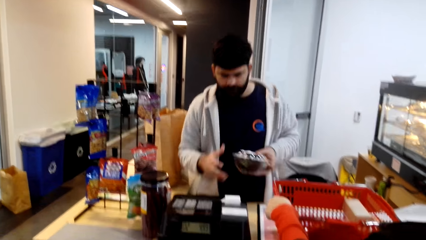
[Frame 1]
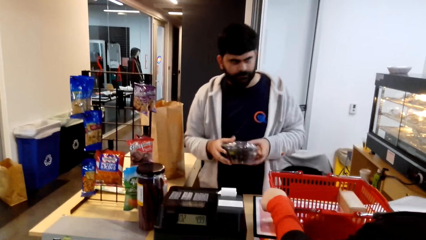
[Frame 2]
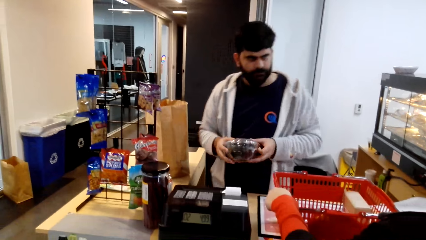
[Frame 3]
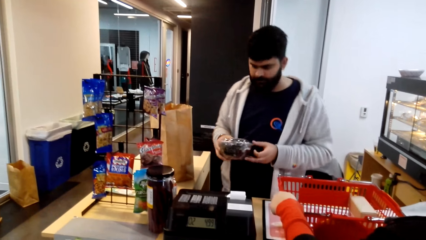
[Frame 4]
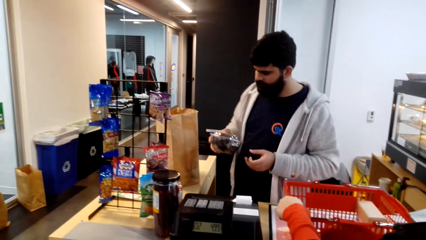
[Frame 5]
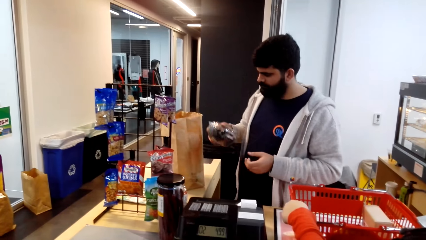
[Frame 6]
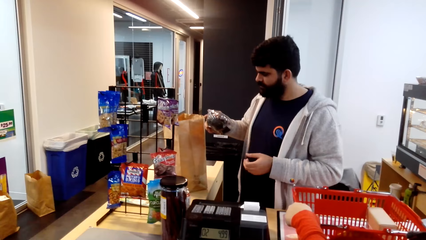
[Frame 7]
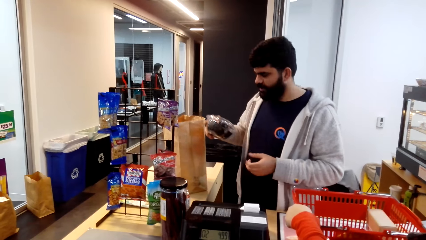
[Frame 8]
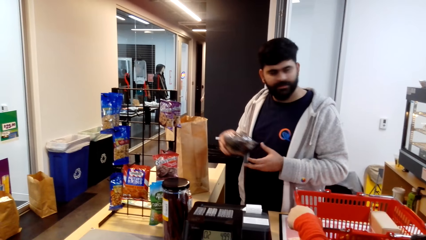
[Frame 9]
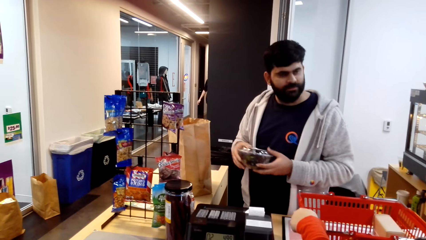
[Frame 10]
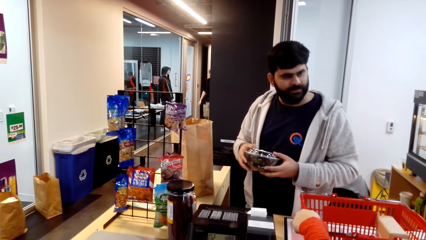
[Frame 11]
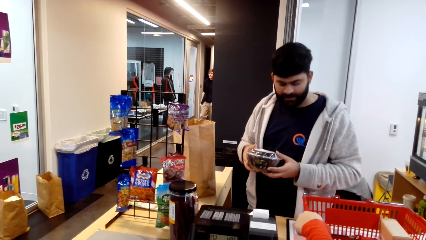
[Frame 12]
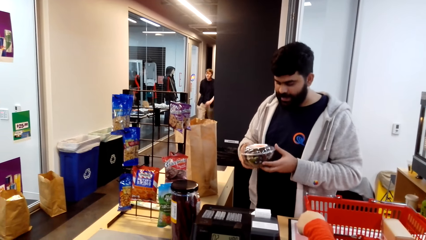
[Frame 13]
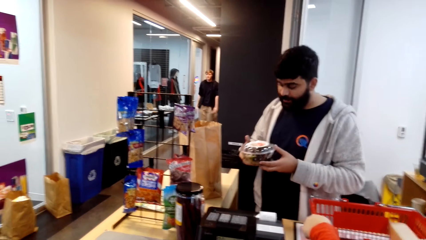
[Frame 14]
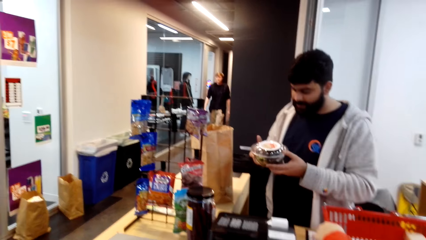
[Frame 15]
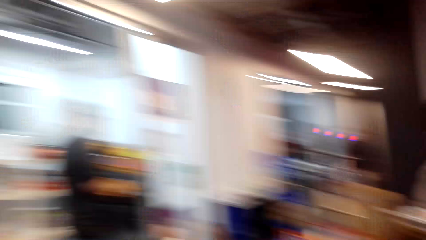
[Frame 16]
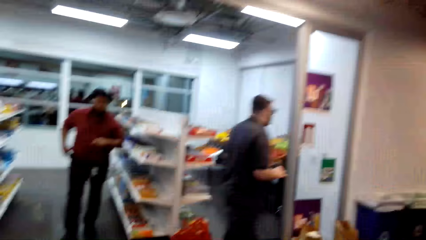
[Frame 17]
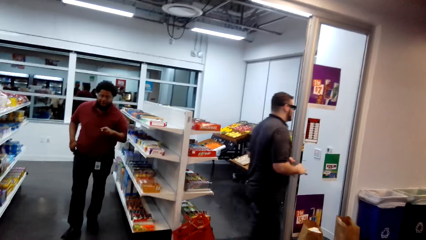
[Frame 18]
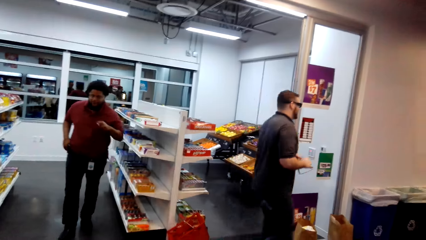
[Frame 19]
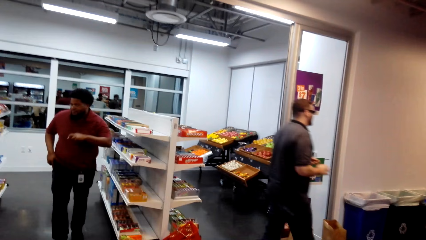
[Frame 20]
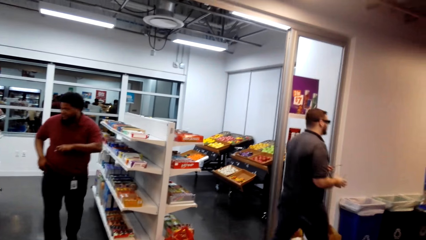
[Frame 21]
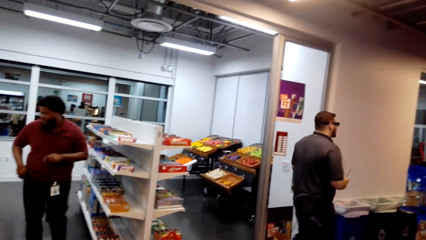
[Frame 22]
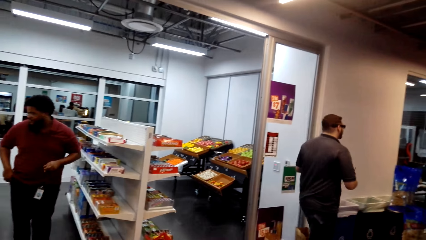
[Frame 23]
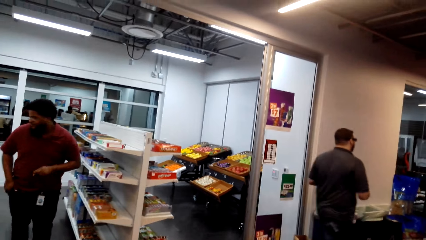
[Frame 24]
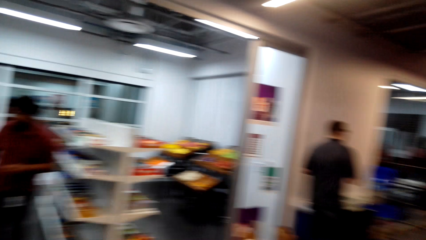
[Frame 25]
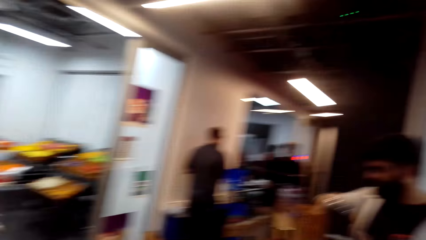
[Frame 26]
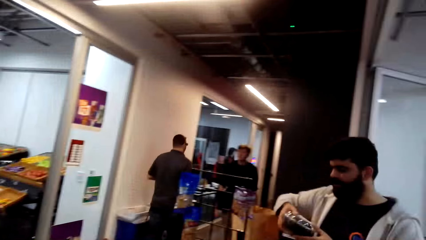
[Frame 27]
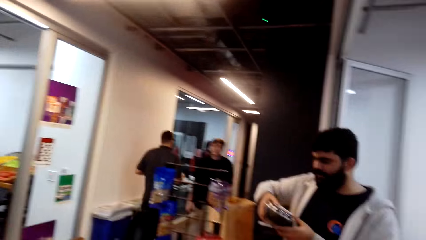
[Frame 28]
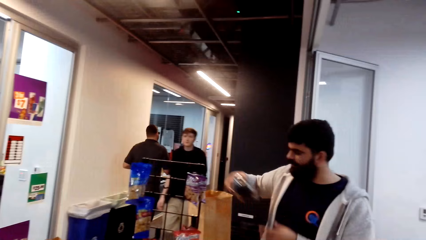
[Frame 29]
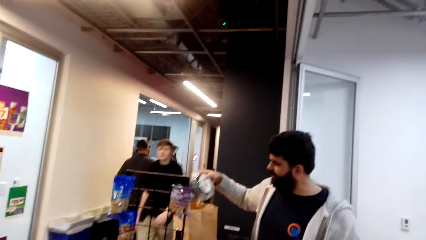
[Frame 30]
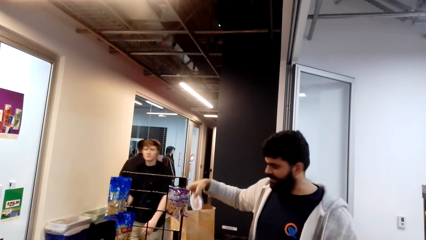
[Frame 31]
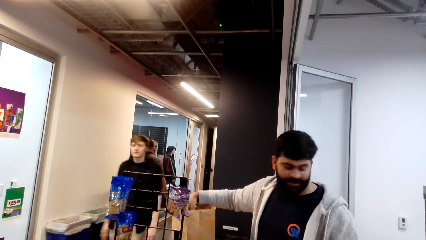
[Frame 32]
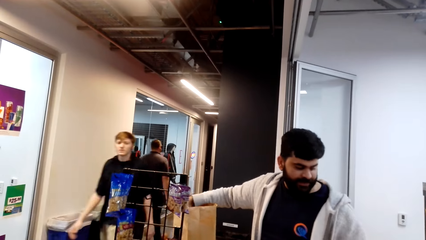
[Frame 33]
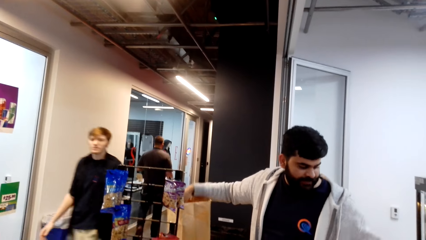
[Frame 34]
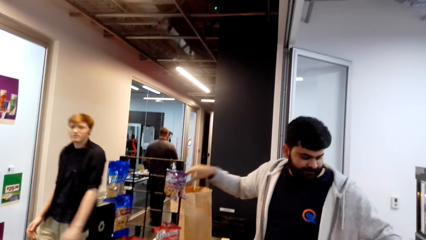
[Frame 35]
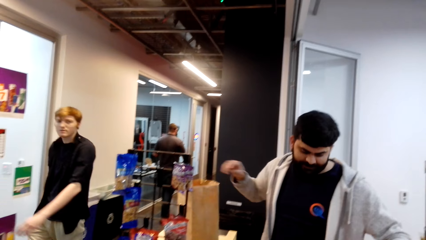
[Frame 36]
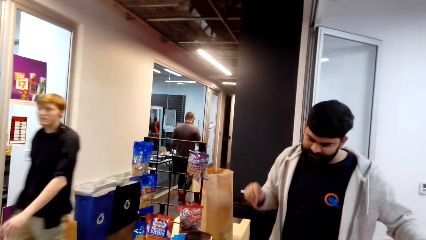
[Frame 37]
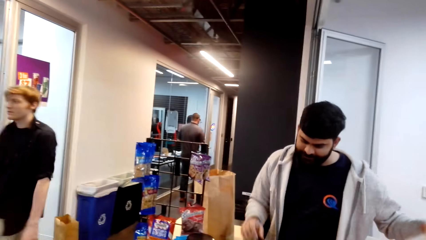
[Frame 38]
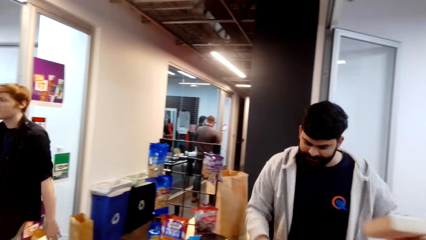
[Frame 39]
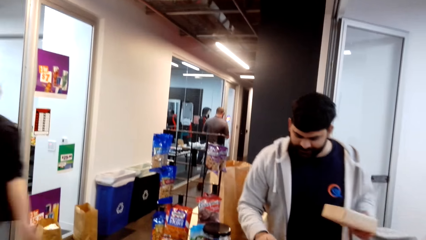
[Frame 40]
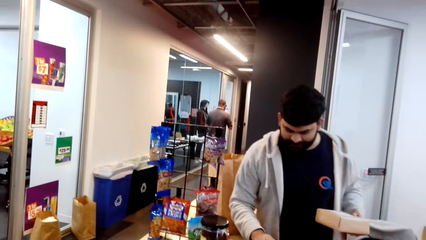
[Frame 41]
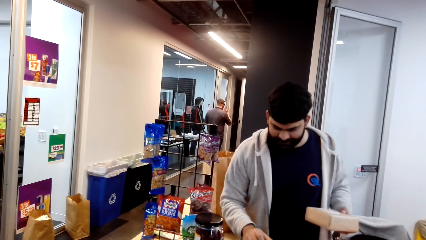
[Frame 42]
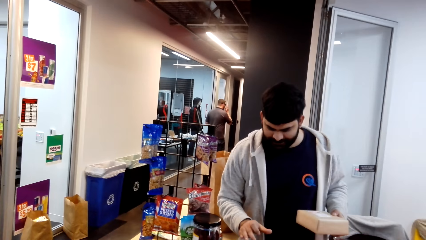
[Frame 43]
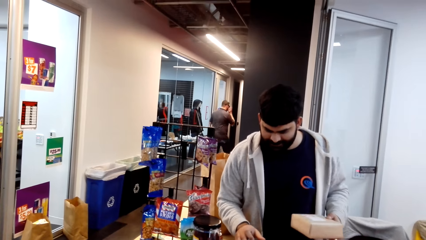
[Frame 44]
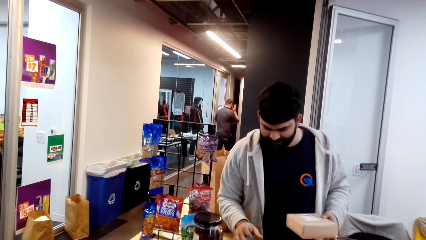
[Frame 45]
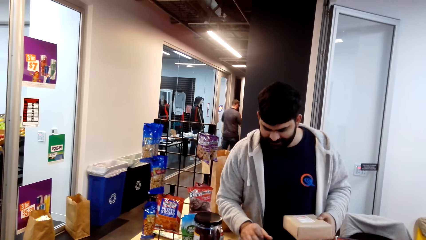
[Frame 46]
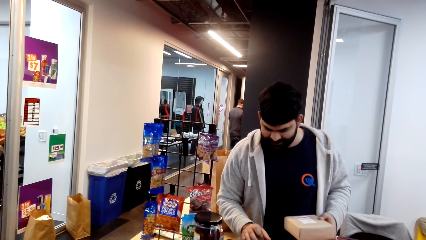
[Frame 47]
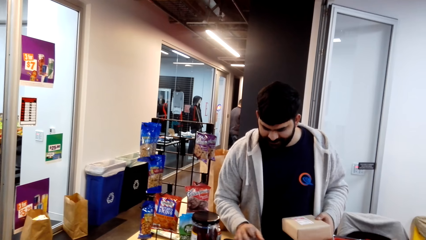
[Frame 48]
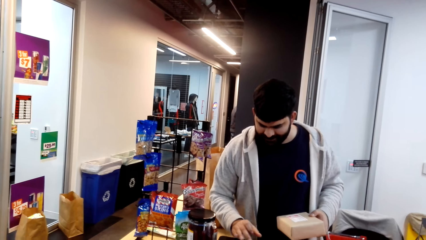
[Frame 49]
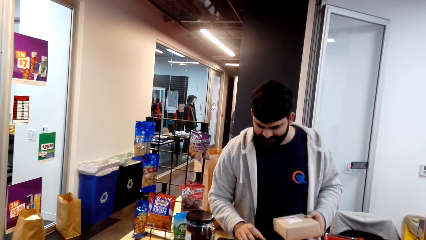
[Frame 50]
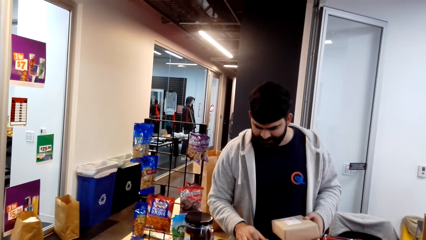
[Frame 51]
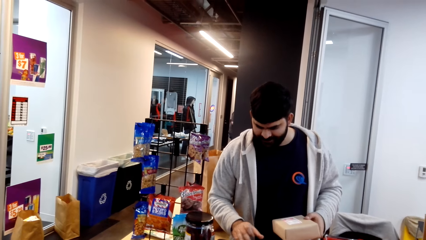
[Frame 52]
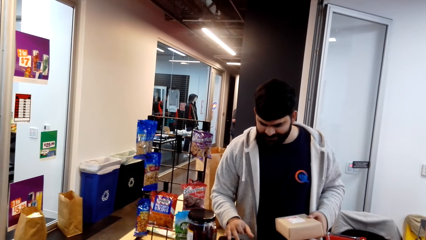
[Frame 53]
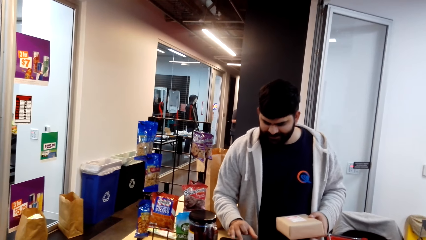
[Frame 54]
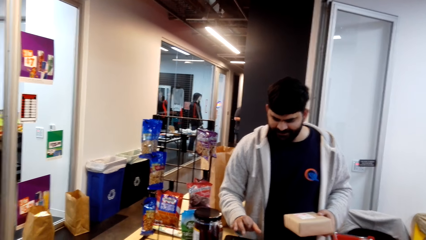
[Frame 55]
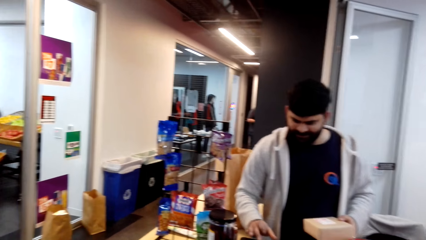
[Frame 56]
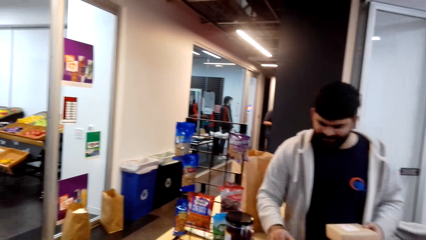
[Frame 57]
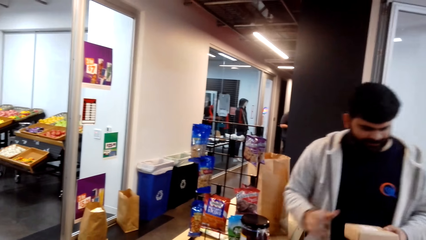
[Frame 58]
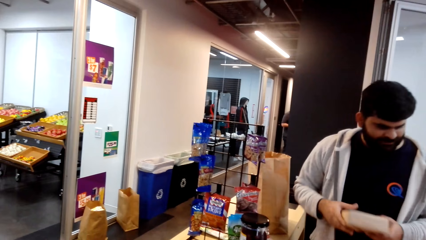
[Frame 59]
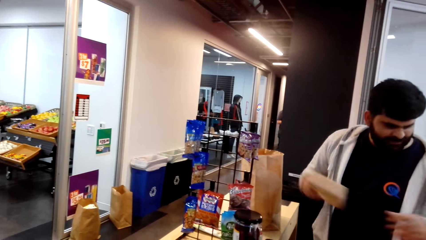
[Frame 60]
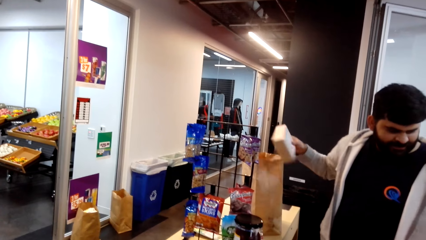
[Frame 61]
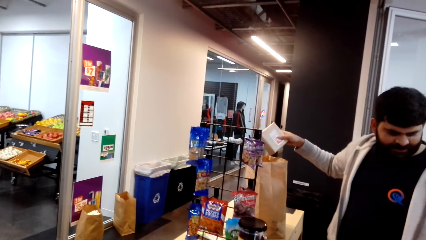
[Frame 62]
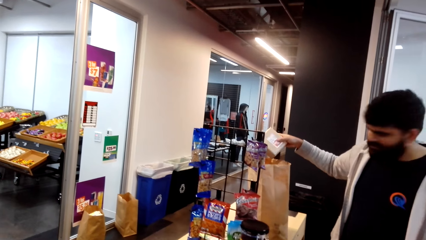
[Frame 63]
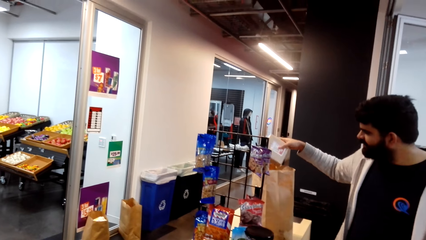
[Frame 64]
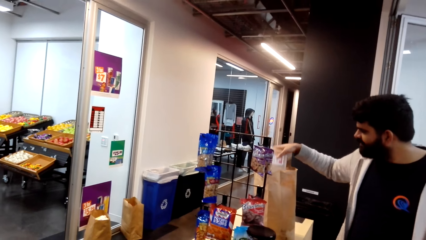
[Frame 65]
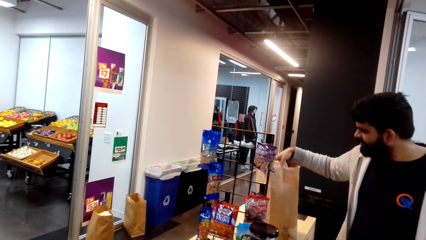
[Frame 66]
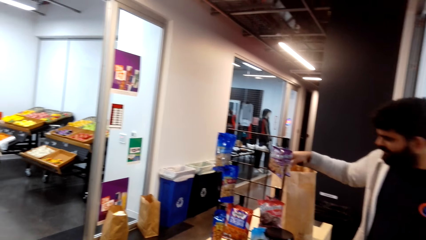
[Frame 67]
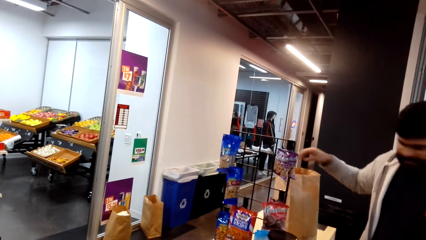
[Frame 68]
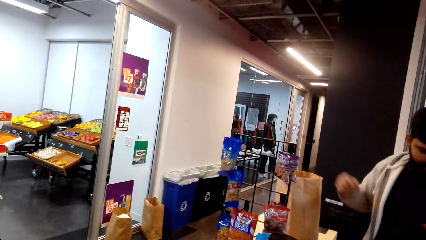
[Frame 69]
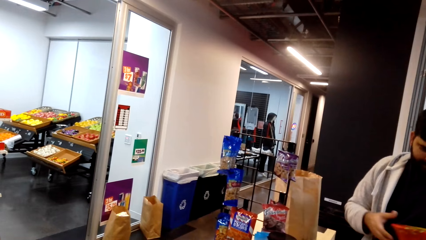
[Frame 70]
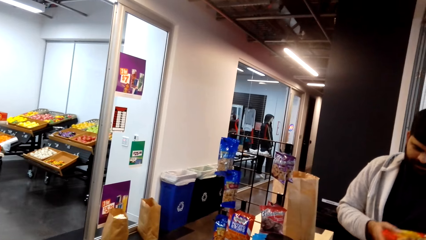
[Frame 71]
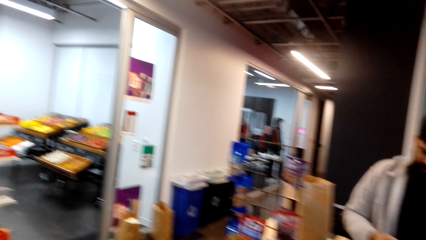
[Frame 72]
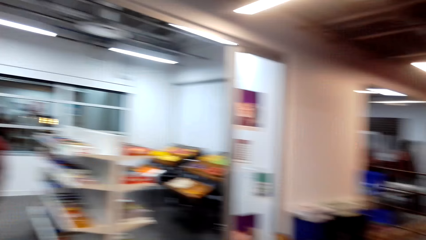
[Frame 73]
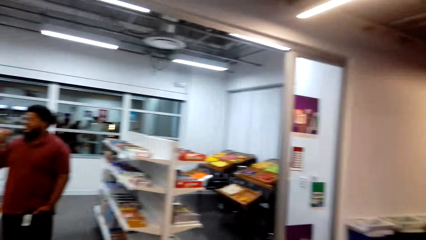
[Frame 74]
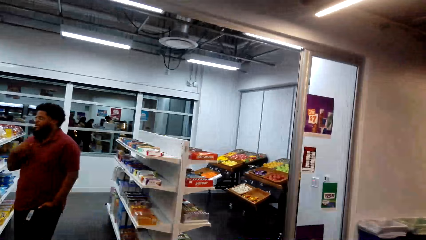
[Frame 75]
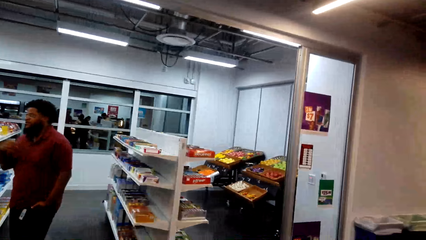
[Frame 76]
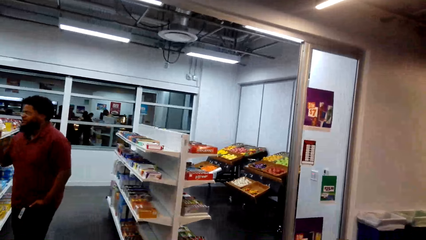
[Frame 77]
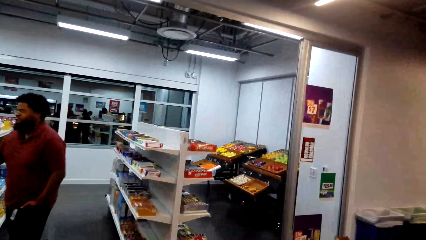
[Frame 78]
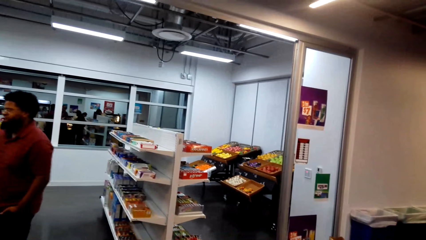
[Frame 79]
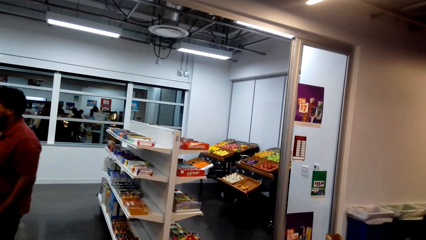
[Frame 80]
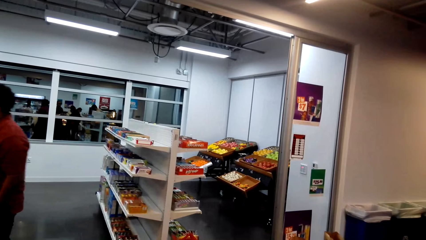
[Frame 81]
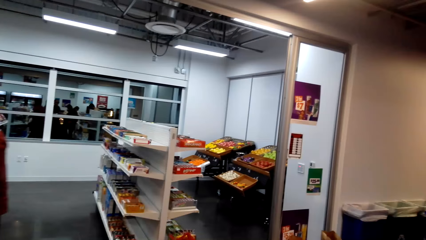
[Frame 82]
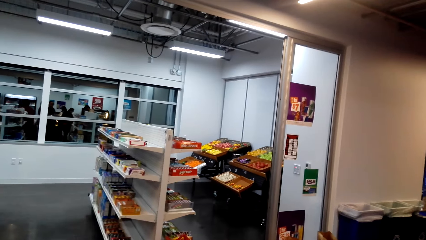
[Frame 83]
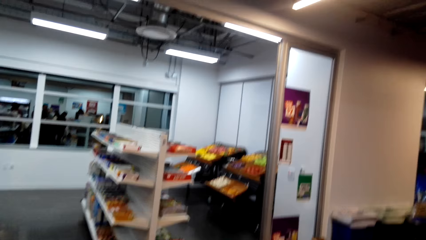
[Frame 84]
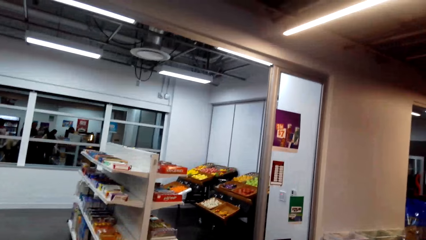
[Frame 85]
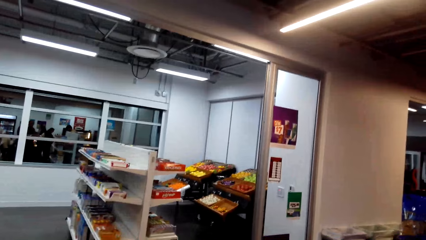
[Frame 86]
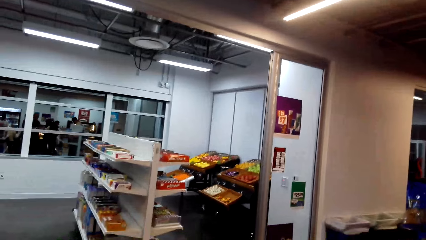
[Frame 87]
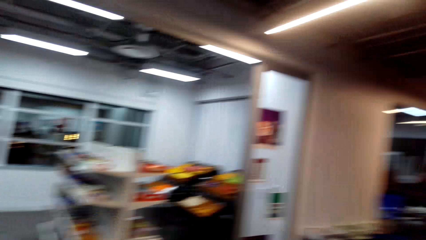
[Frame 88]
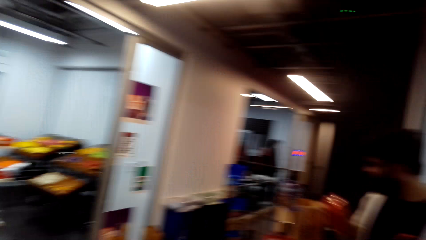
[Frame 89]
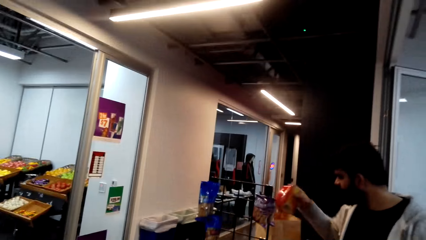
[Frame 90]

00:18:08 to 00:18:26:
The camera wearer looks around the supermarket. A man places something in the bag. Another man picks something from the basket trolley, clicks to the machine, and places something in the bag. The camera wearer looks around.
